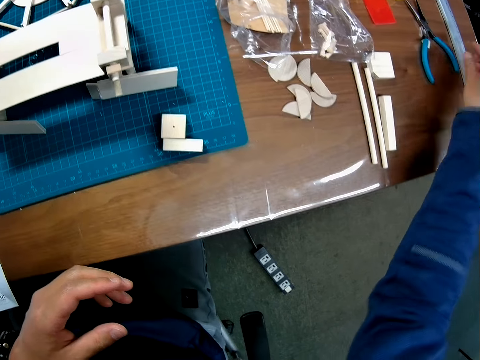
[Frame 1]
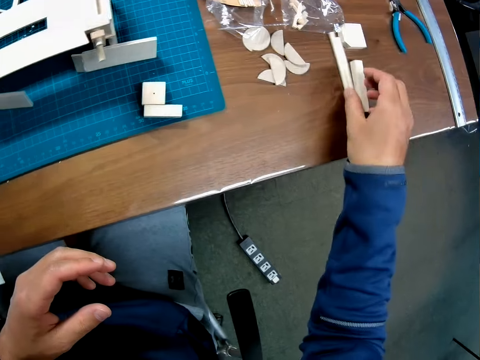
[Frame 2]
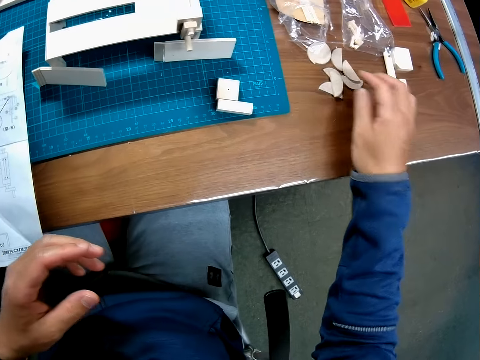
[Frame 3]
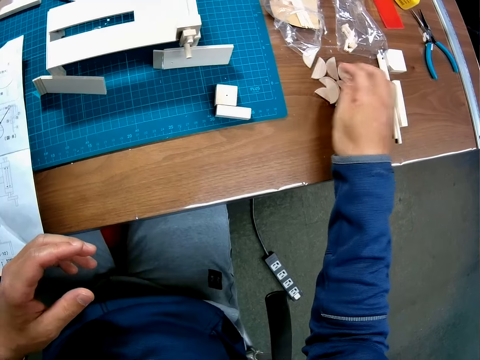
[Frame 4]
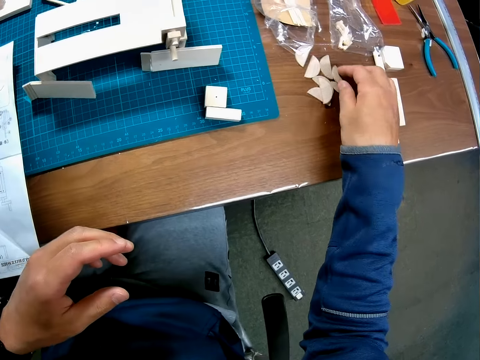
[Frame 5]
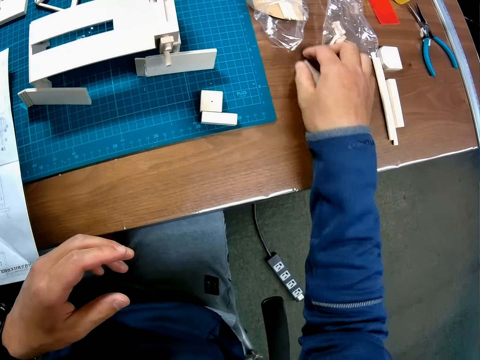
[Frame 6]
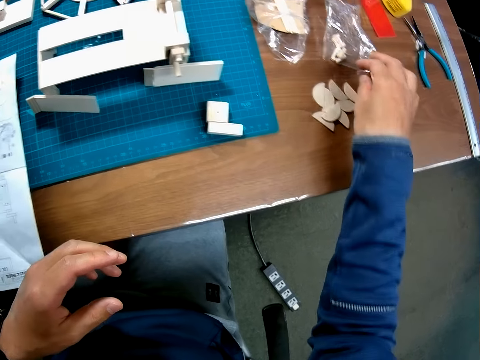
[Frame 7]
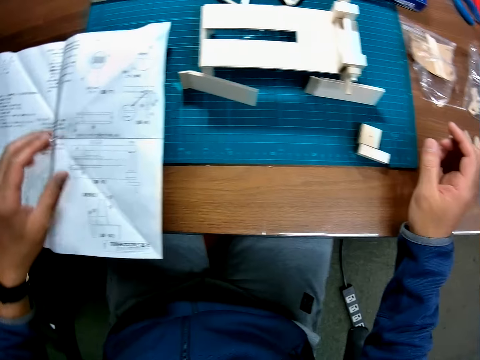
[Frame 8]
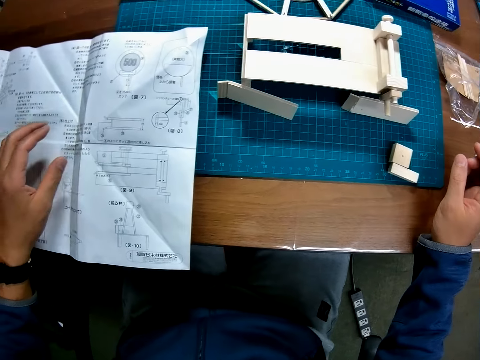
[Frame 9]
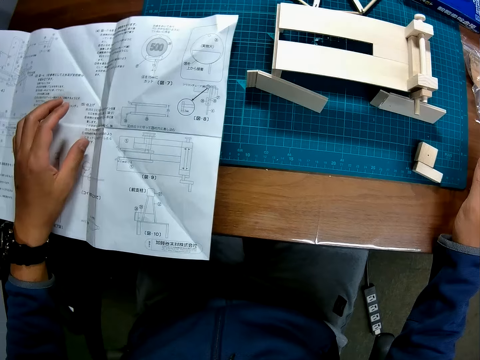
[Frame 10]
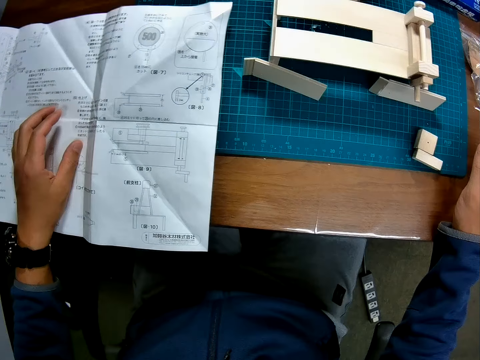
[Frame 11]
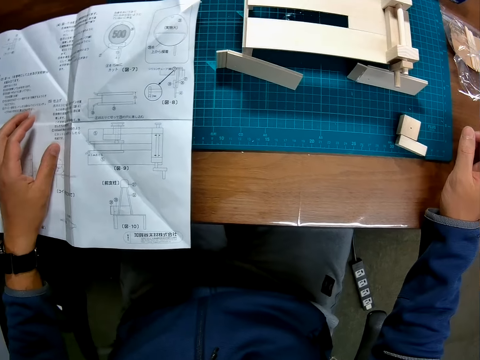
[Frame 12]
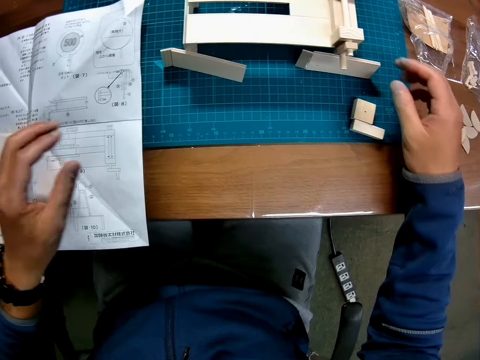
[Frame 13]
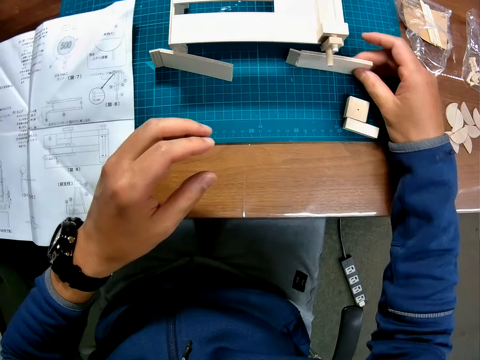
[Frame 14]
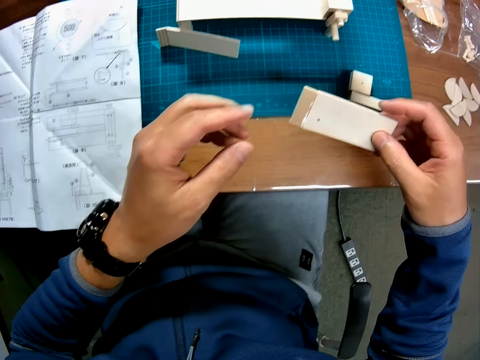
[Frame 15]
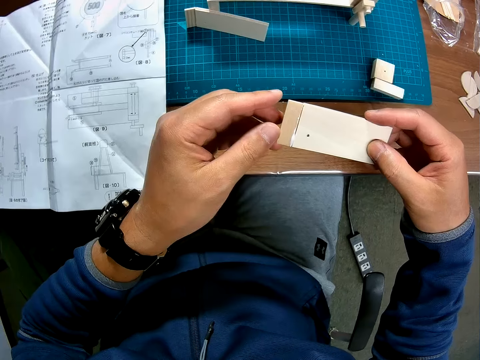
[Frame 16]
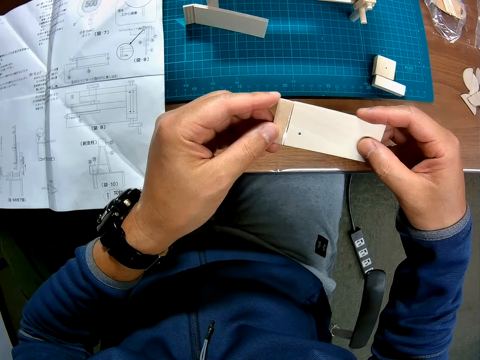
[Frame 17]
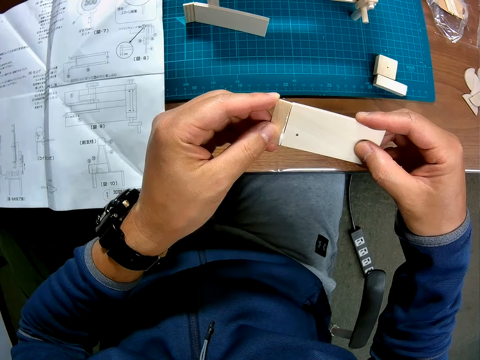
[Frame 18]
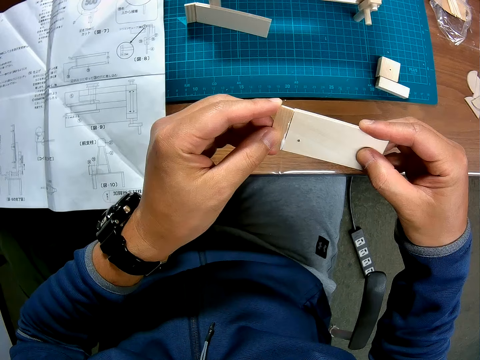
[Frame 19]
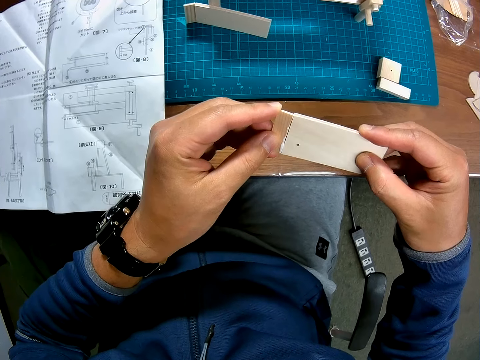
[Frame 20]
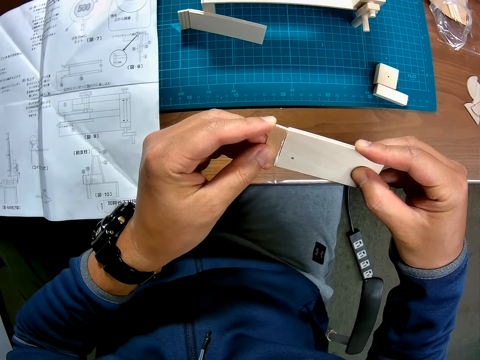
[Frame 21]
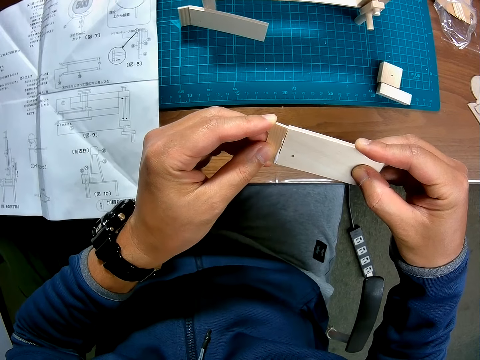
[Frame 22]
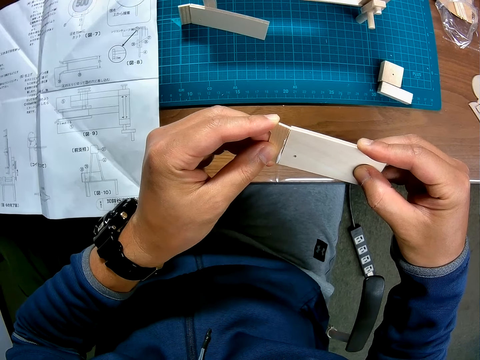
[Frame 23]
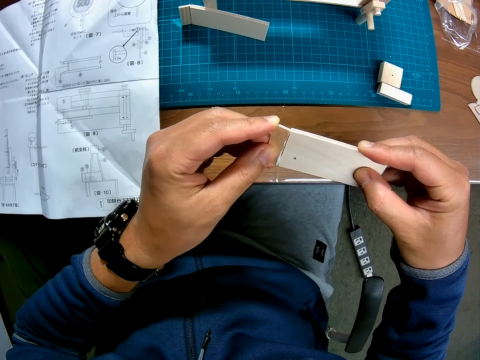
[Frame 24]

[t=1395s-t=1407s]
The camera wearer moves the craft materials, collects the craft material, and touches the craft material. They hold the manual. They pick up a wood from the table and hold the craft material.

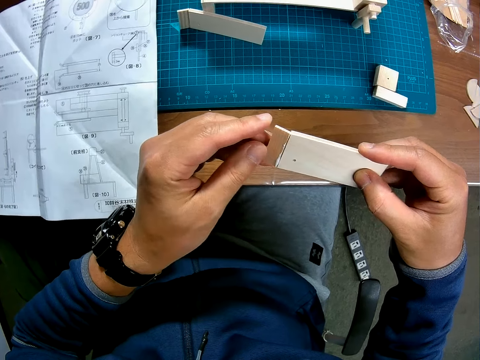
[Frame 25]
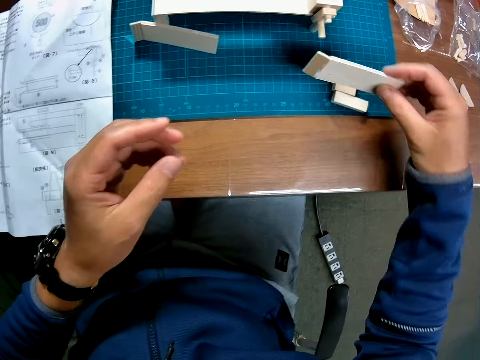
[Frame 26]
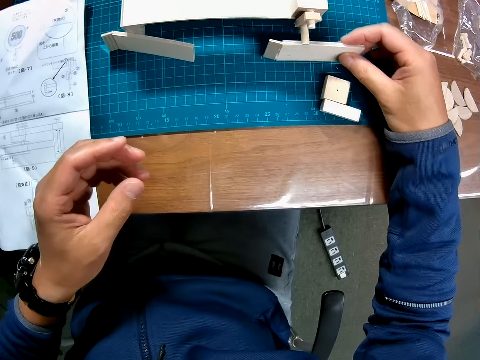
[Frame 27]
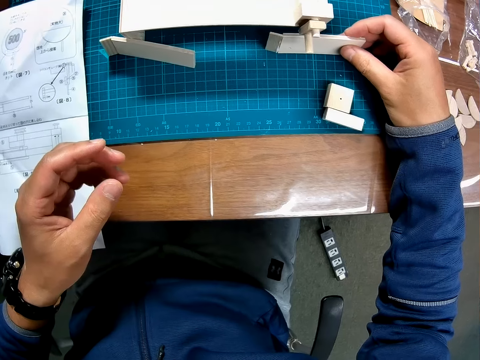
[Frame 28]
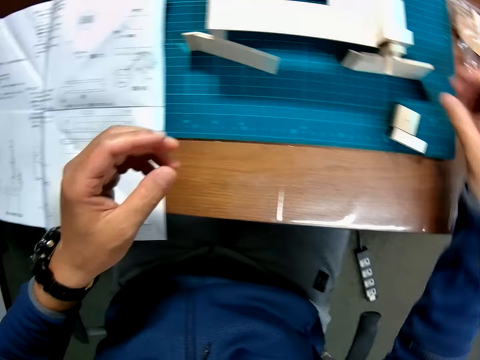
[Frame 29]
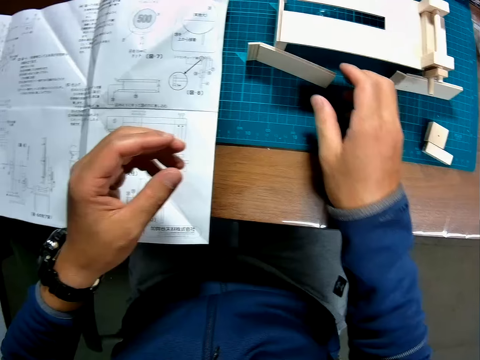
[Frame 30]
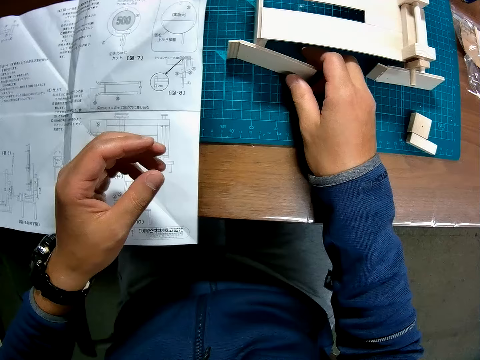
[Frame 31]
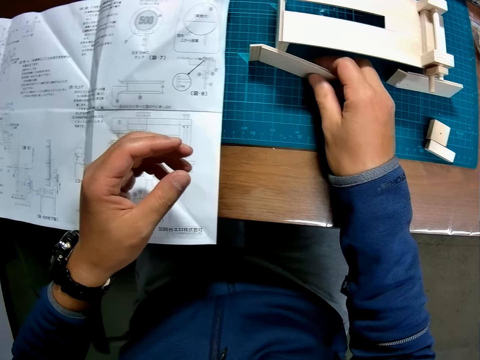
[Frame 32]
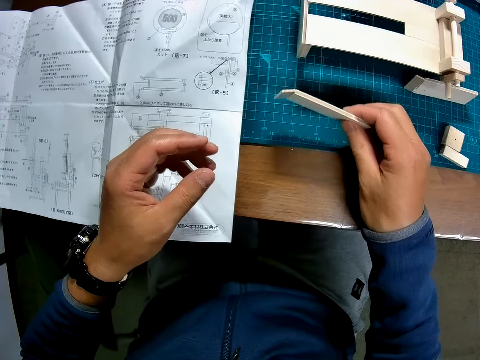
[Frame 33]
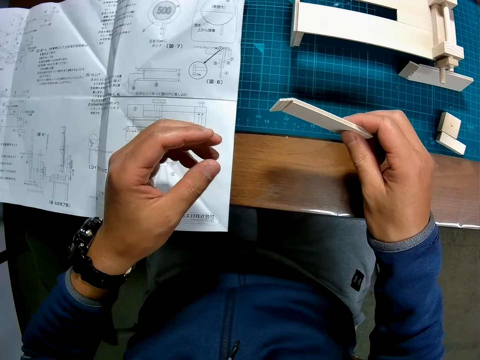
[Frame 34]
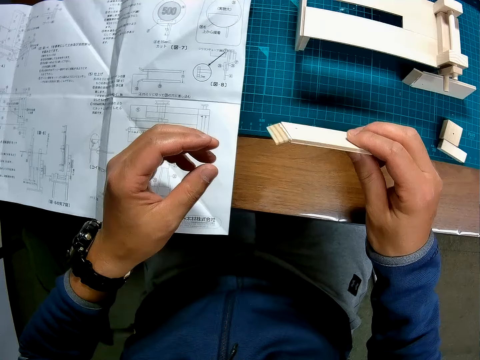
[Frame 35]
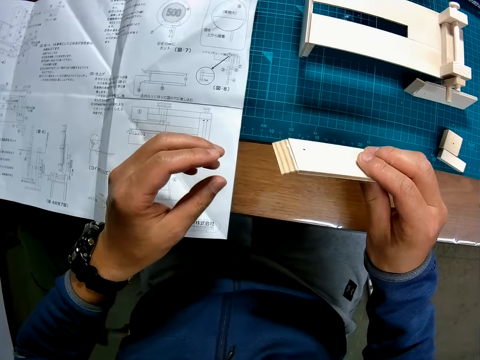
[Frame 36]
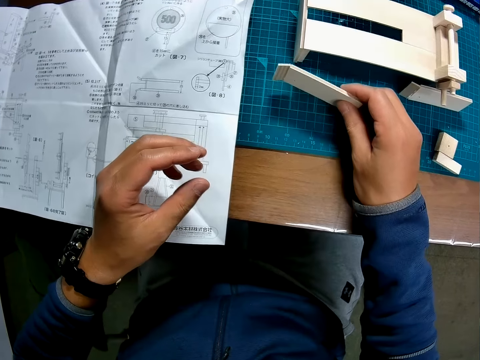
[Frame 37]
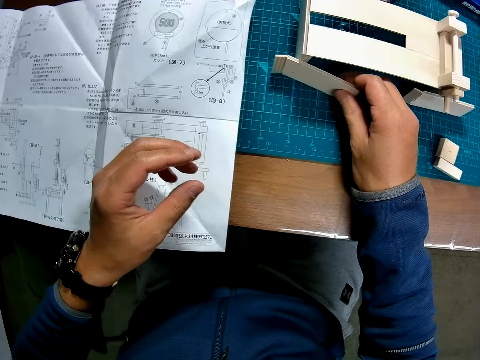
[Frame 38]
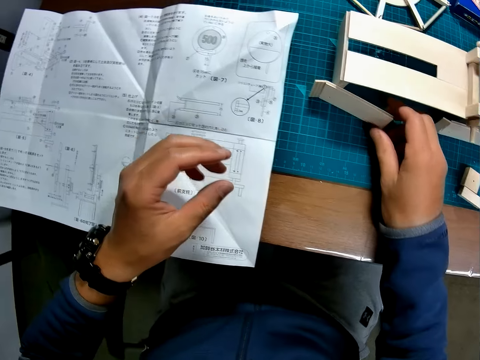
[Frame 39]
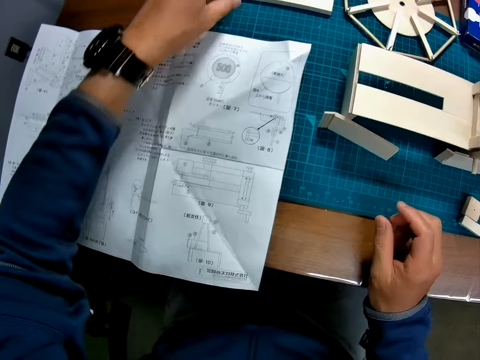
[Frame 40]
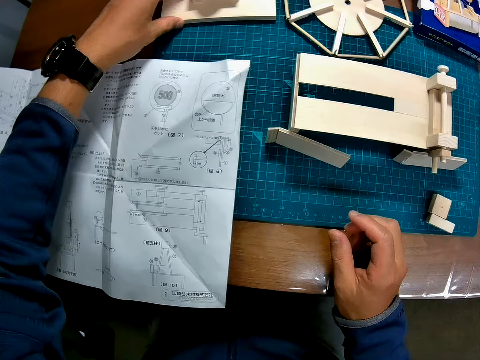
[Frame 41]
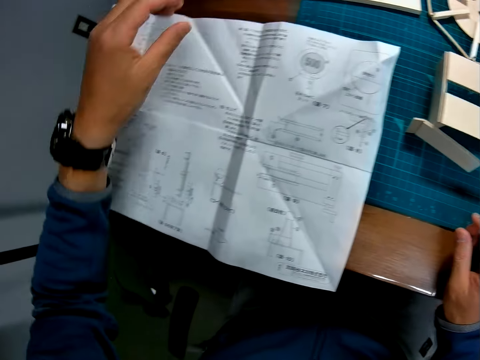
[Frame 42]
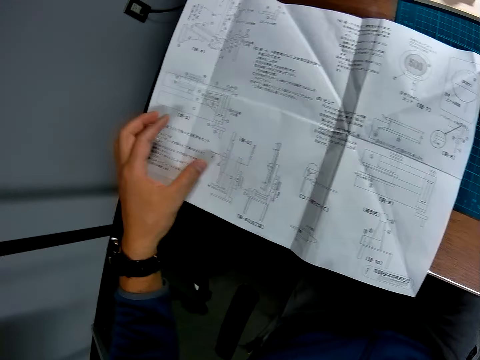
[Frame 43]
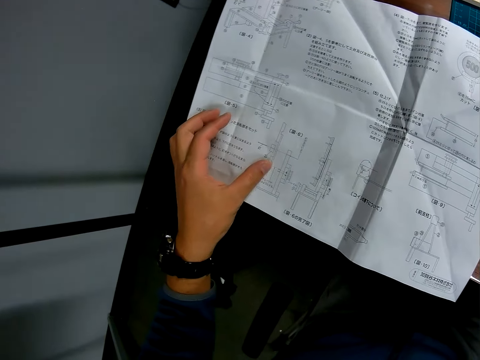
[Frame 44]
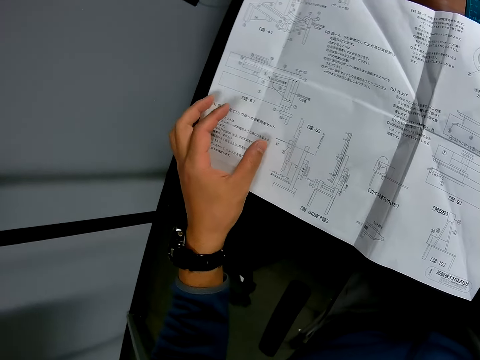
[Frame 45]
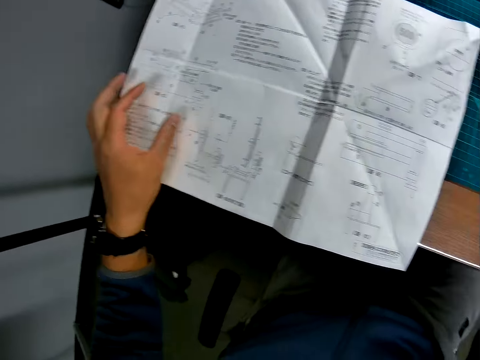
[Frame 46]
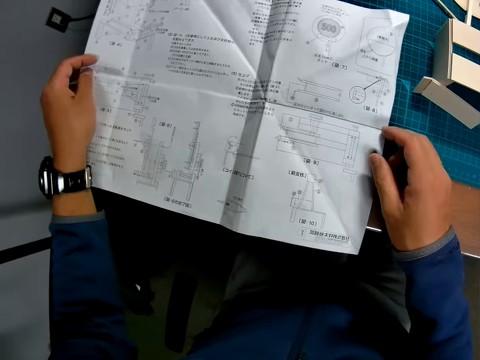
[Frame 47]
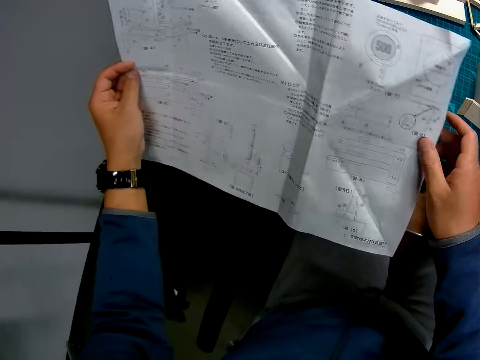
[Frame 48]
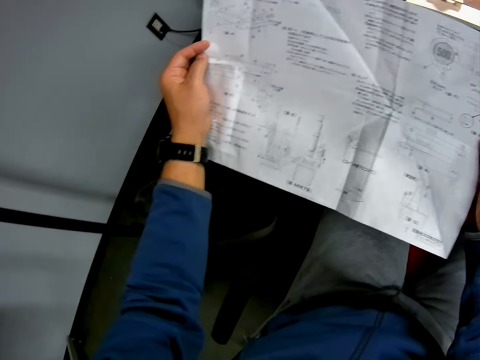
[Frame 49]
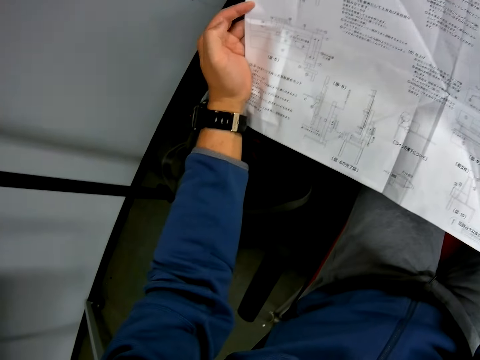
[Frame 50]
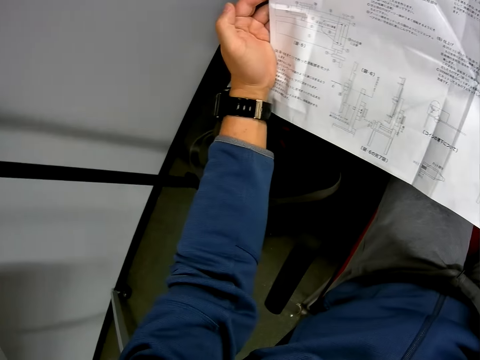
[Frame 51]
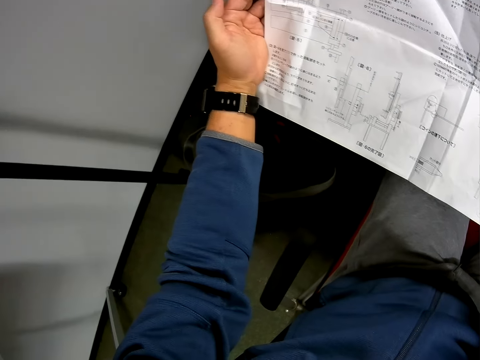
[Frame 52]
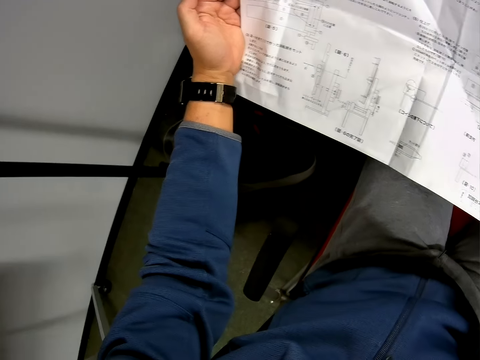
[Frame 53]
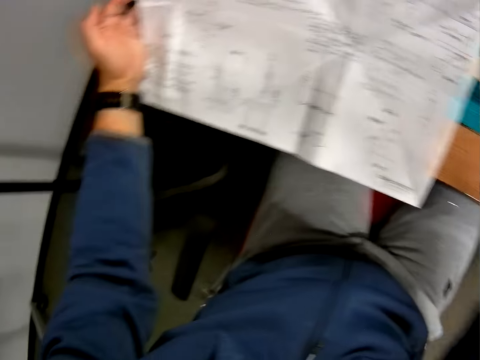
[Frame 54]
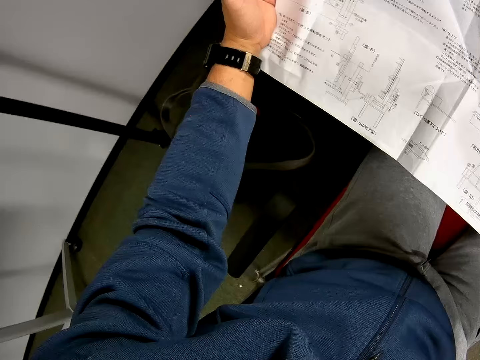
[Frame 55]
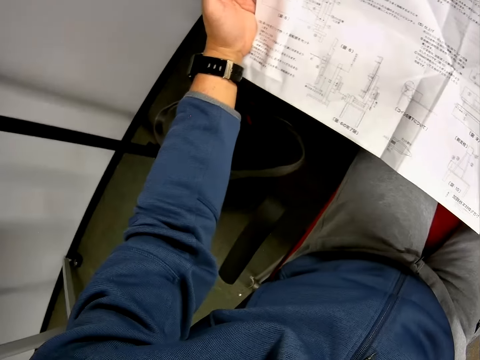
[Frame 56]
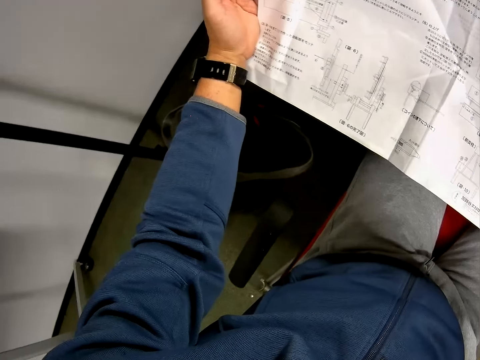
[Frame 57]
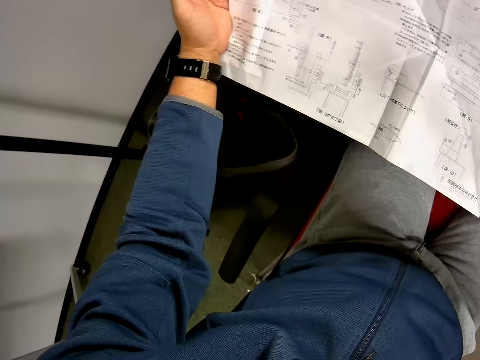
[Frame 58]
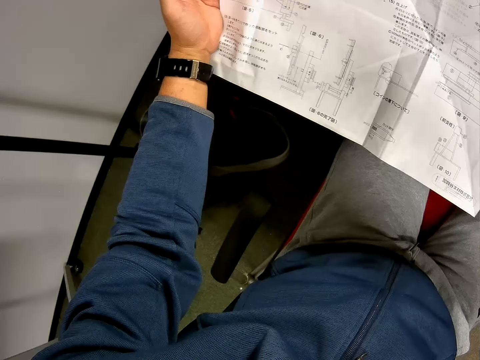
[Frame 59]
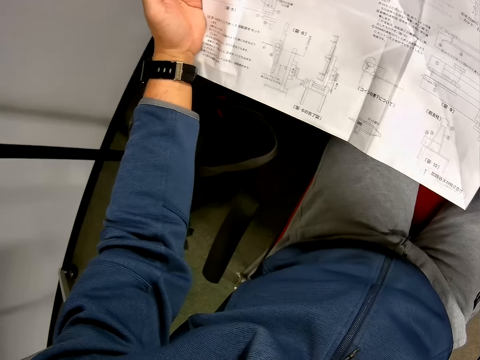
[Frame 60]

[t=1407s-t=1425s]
The camera wearer puts the craft material on the cutting mat. He picks up another wood from the table. He puts the craft material on the cutting mat. He touches the craft material and touches the manual. He studies the paper on the table. He holds the manual. He raises his hand.
